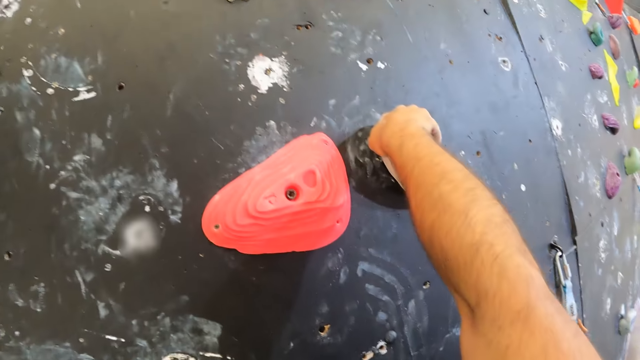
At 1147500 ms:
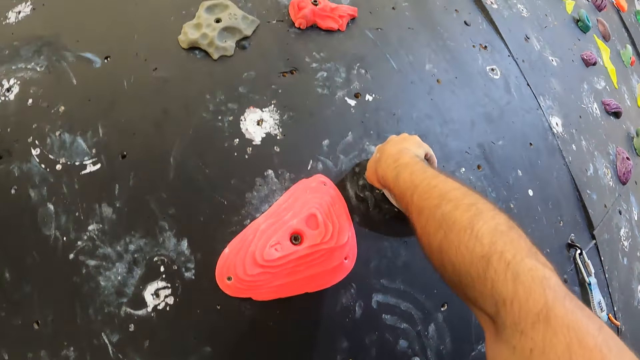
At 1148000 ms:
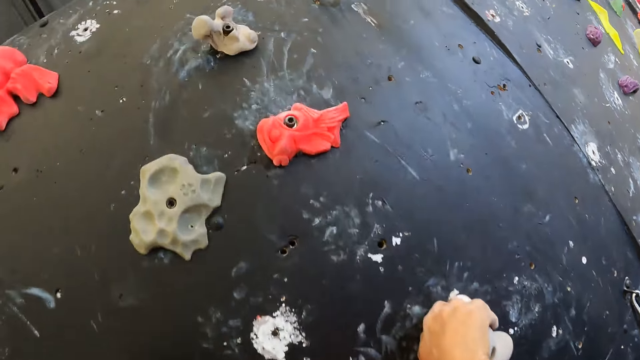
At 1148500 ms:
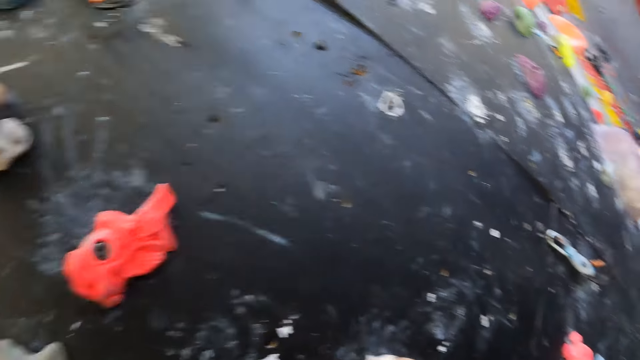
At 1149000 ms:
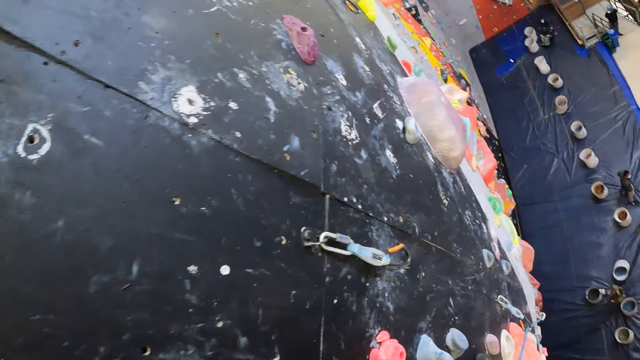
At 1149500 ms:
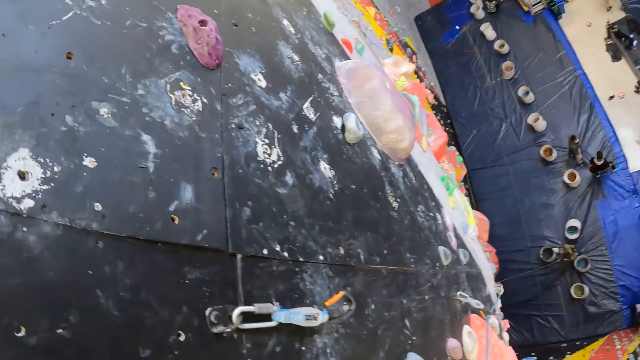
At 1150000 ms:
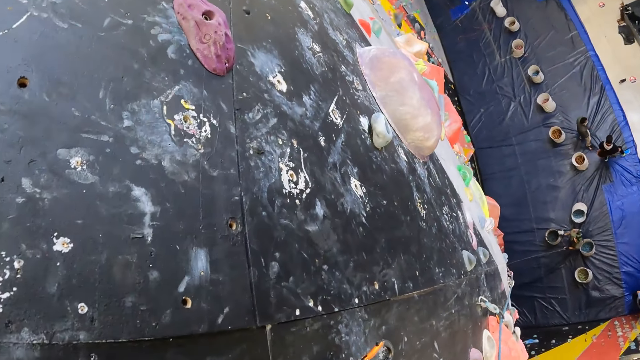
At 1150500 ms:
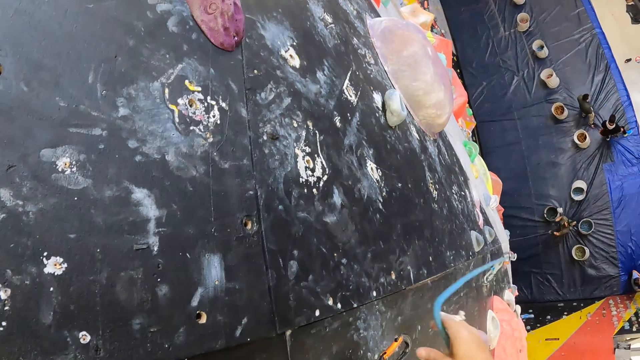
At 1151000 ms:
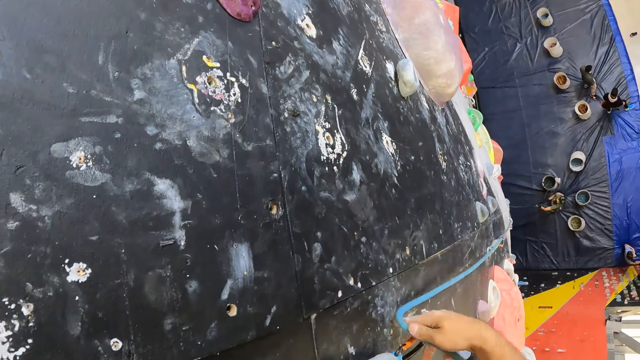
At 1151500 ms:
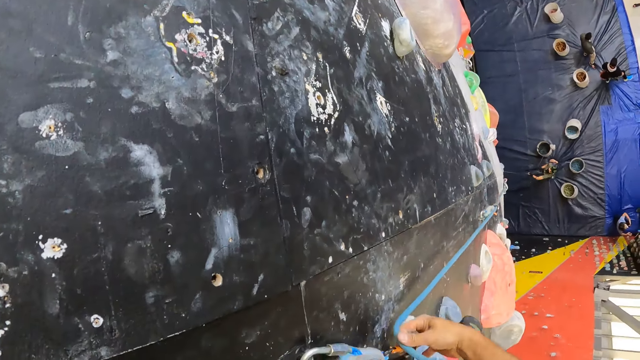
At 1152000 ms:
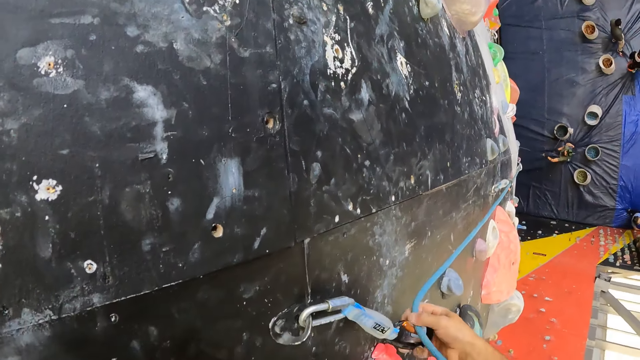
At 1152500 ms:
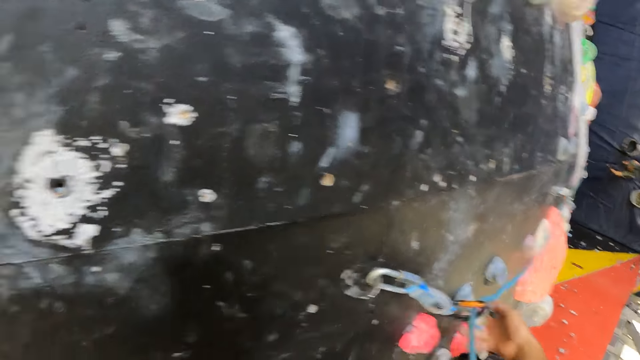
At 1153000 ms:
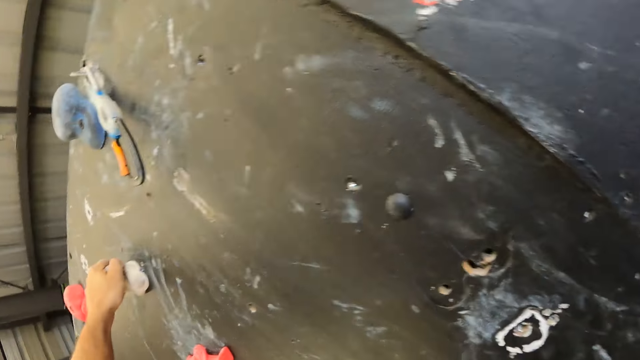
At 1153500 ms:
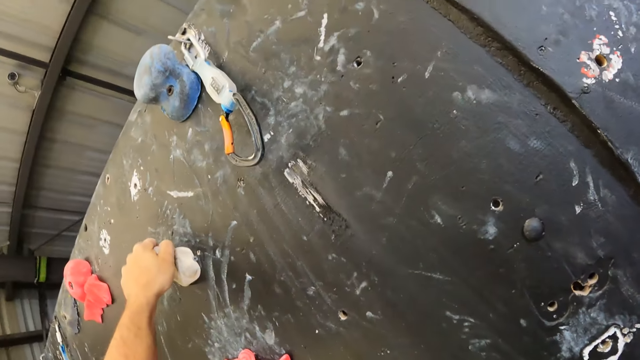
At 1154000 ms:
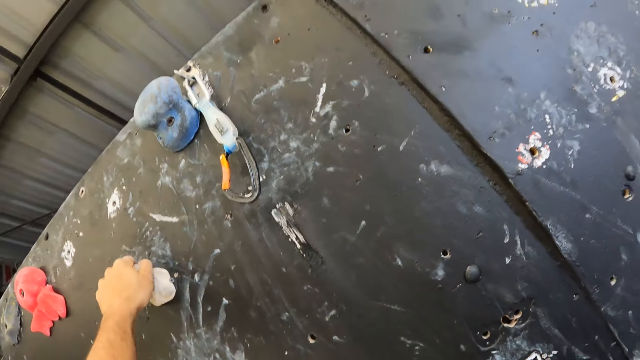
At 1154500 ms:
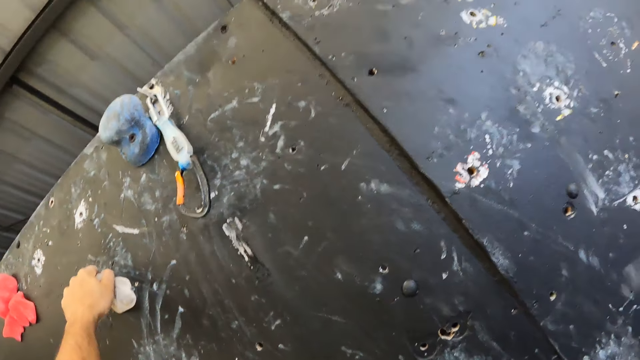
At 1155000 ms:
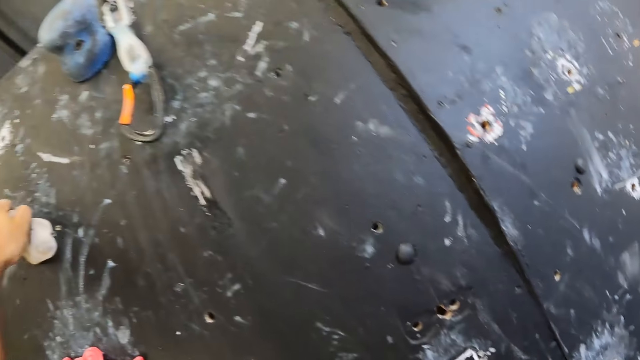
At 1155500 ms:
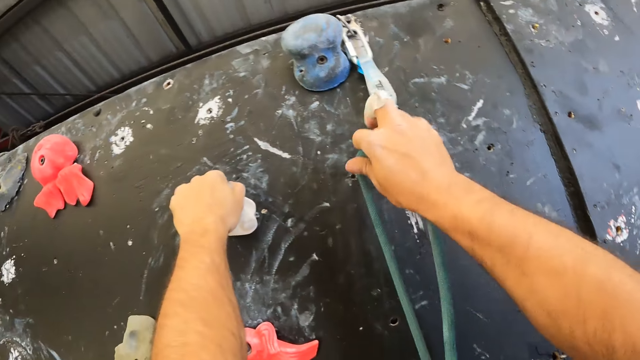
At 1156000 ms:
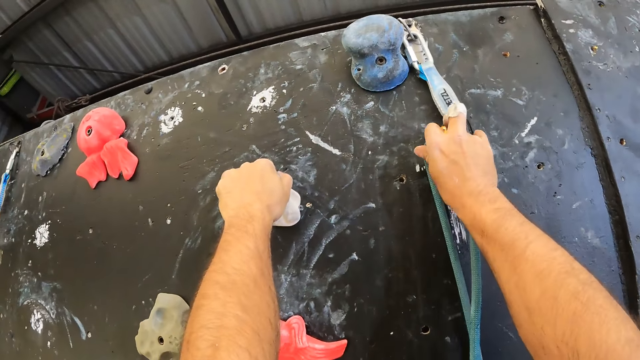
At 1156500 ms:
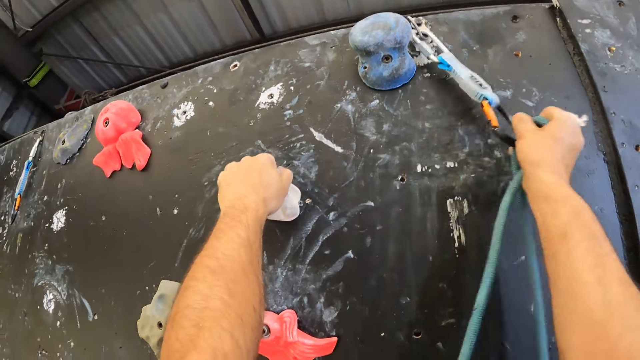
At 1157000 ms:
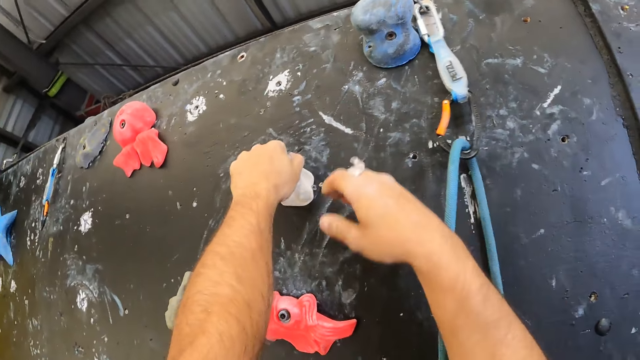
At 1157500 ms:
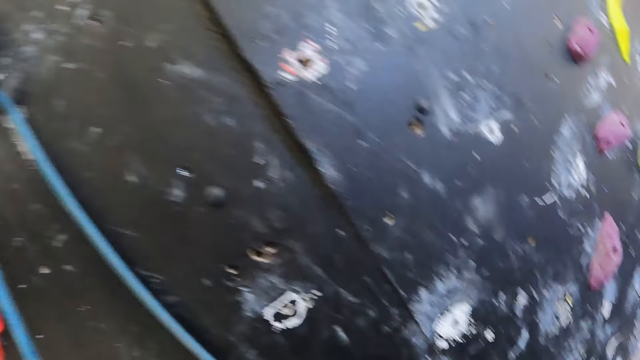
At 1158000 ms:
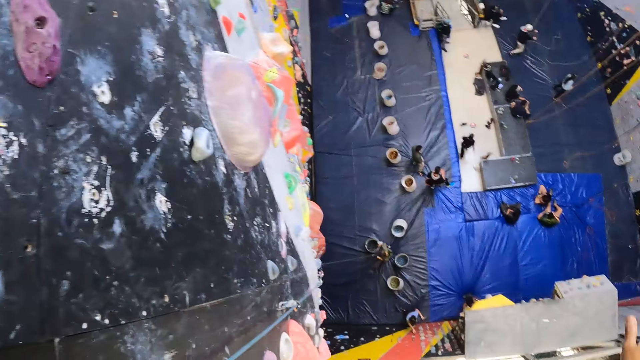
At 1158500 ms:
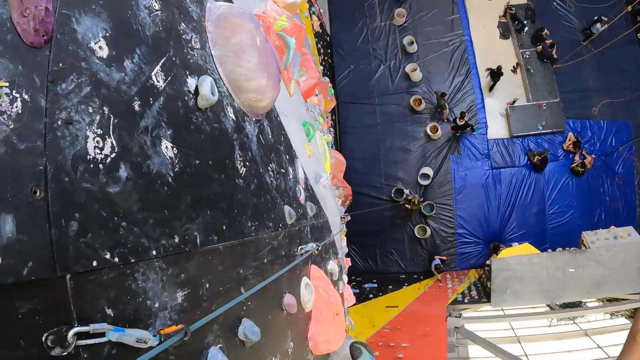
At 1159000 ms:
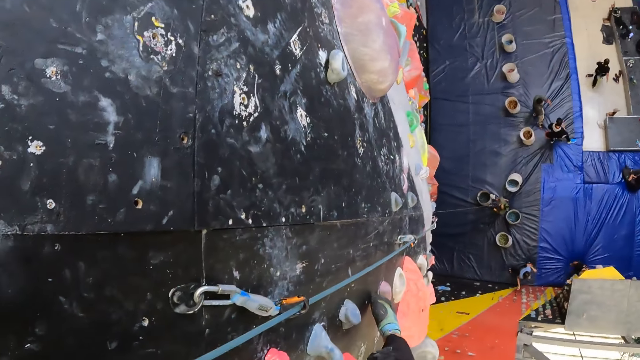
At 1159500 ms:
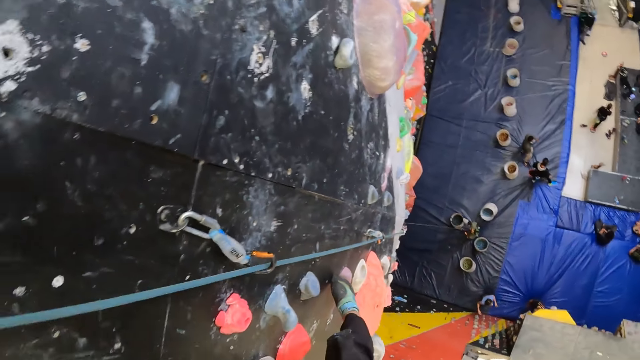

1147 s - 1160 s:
The camera wearer pulls a rope. They hold the rope. They put the rope in a hook. They pull the rope. They put the rope in the hook. They fix the strap. They turn around. They look around.

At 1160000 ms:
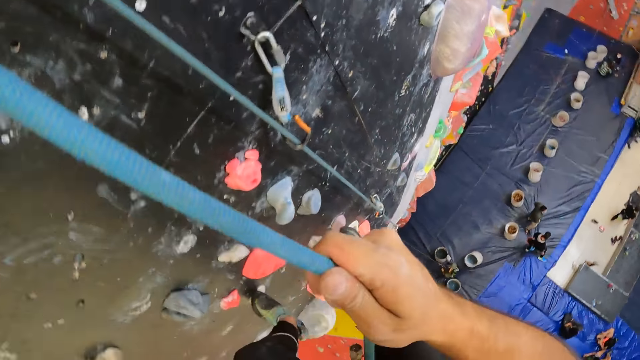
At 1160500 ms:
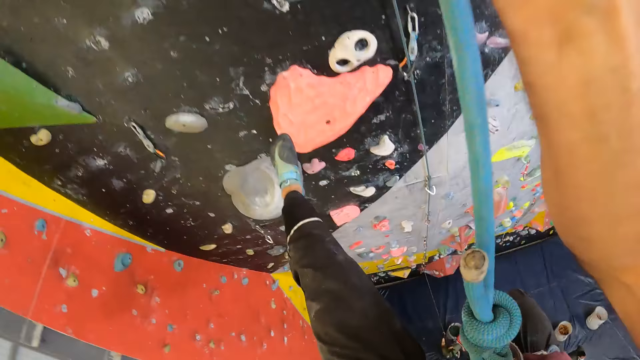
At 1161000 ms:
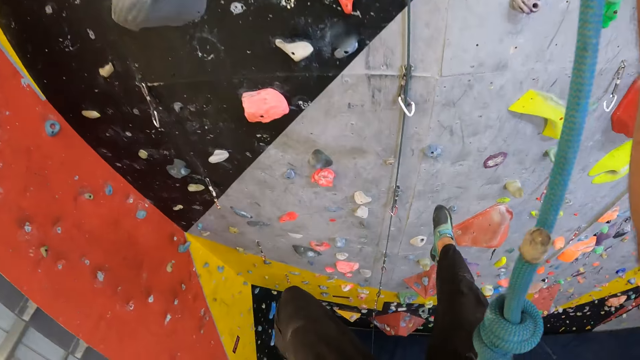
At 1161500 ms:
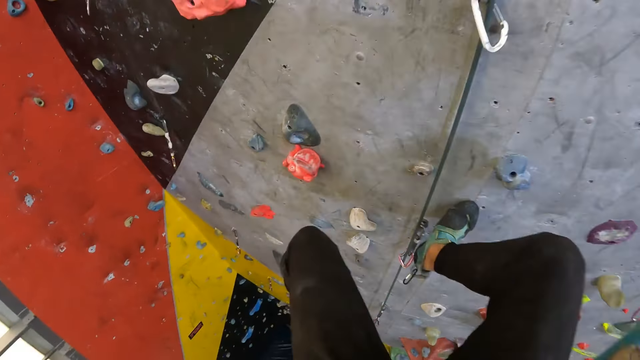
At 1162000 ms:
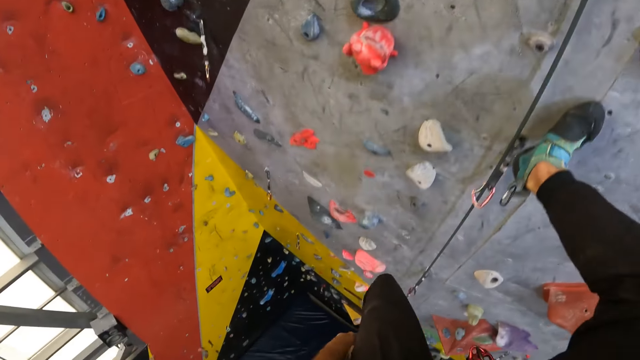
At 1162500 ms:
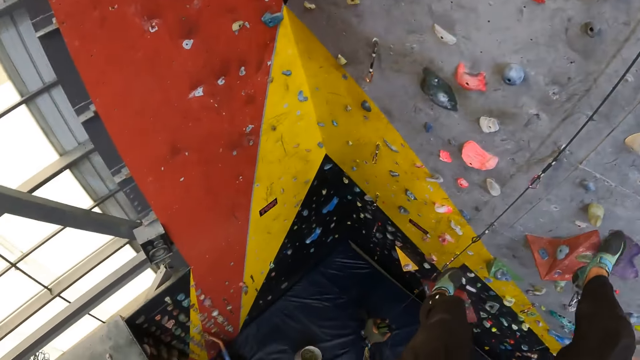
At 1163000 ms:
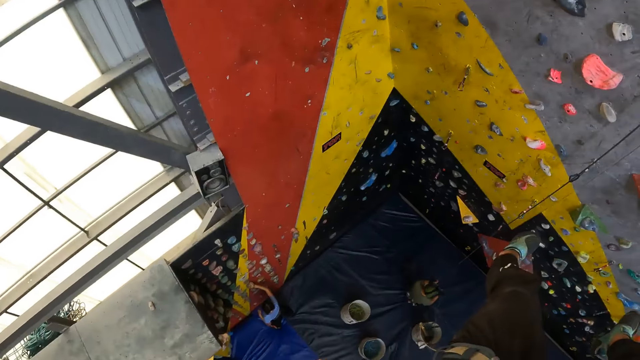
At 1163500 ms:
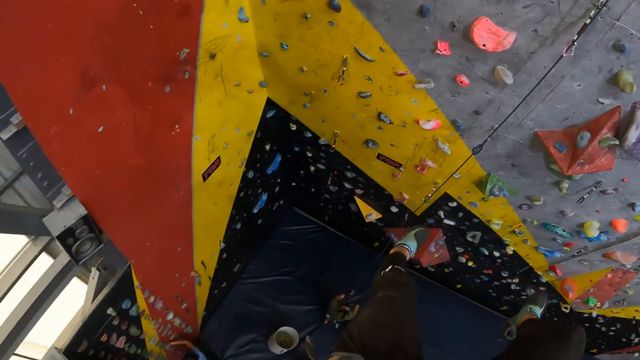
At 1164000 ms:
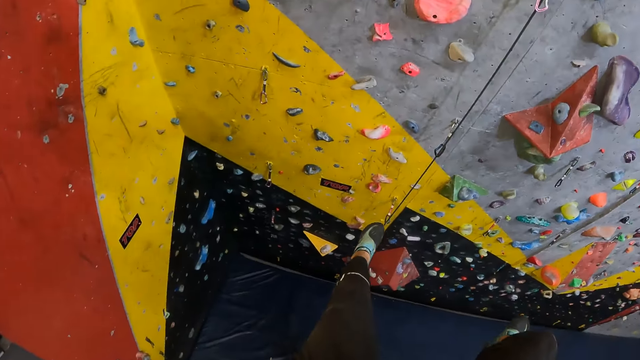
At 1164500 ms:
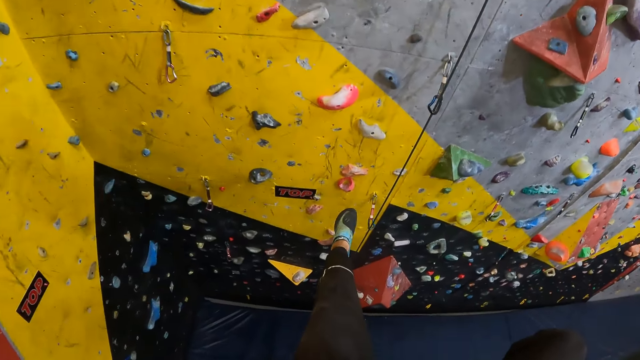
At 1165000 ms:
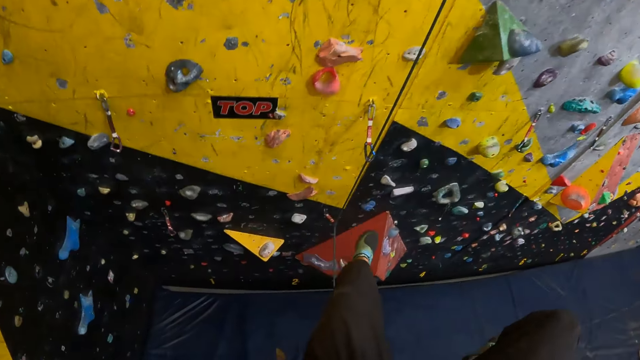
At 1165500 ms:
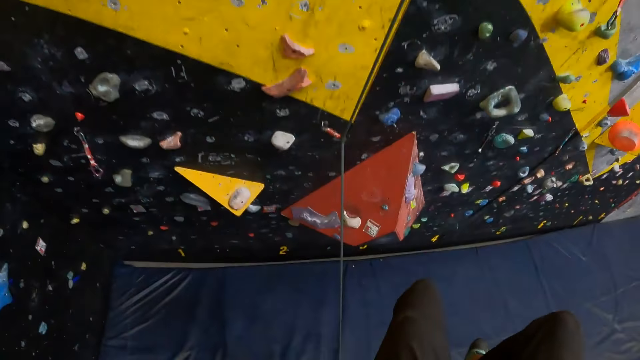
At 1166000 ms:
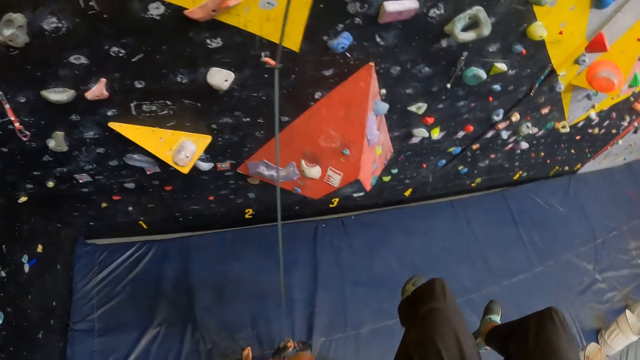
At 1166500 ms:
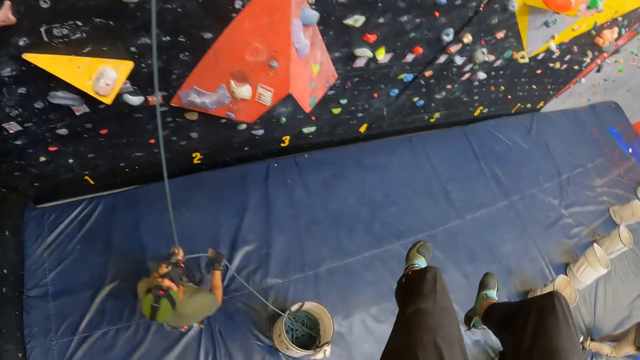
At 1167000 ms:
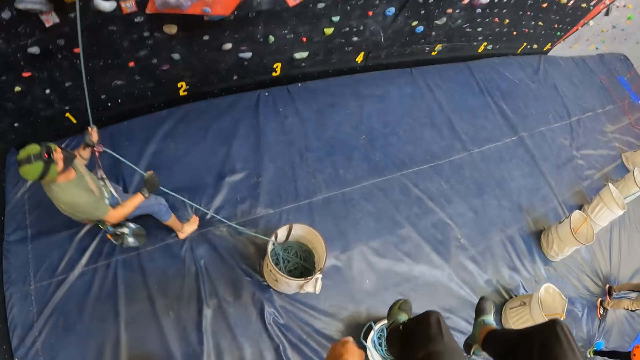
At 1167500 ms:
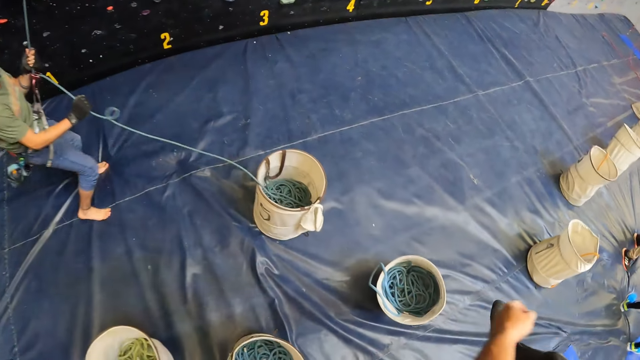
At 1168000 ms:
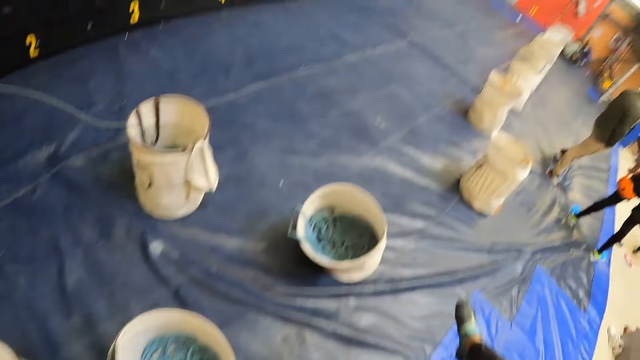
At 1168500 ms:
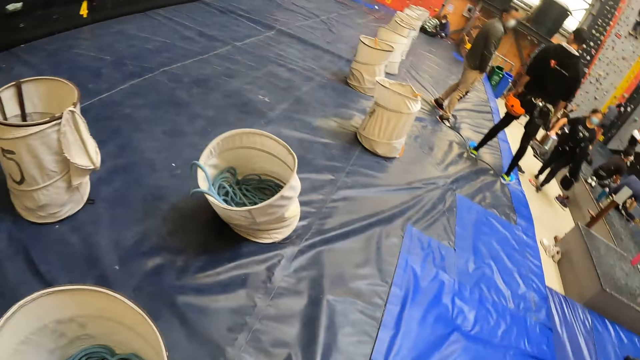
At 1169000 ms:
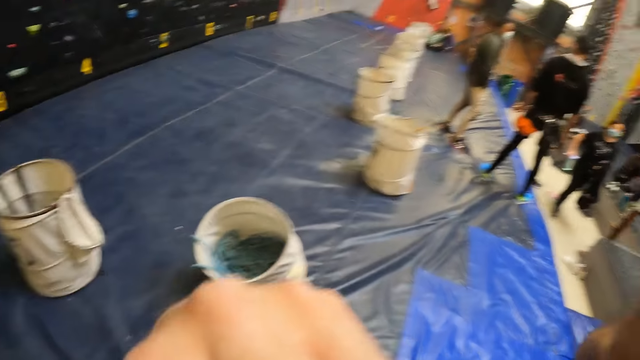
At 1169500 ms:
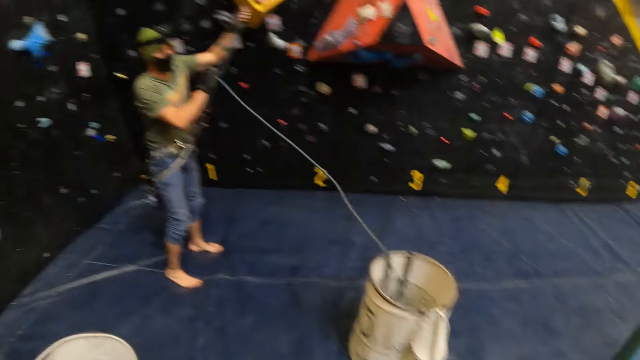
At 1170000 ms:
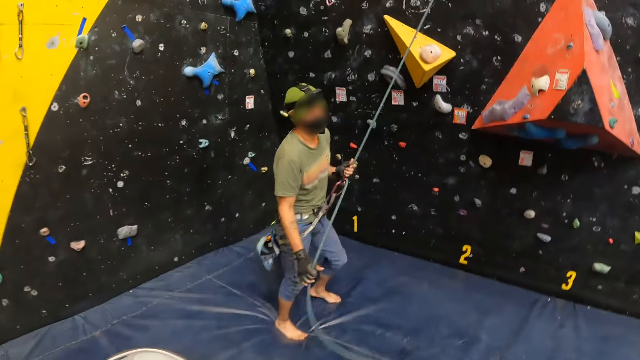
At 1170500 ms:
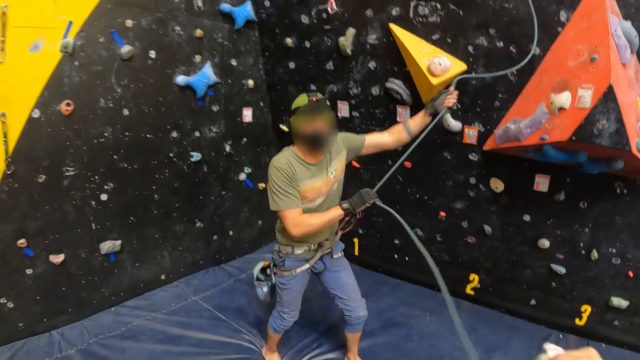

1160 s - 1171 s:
The camera wearer descends with a rope to the ground. They step on a wall. They walk in the climbing room. A person holds the rope.
